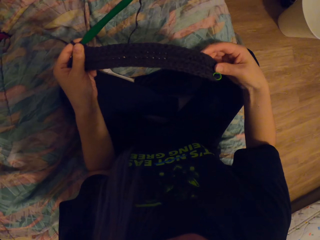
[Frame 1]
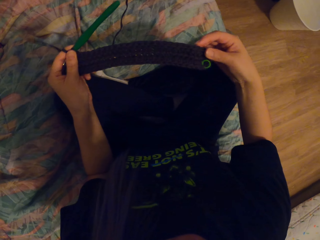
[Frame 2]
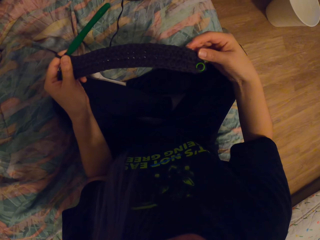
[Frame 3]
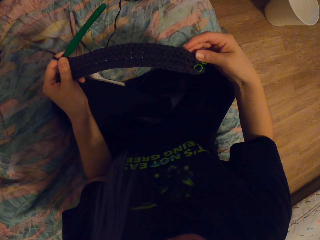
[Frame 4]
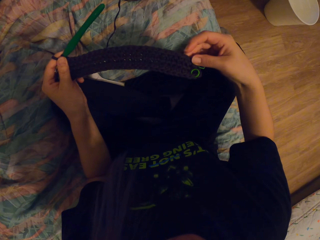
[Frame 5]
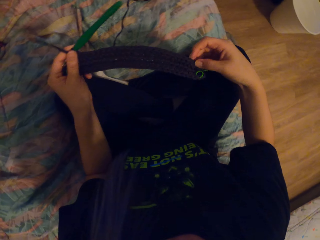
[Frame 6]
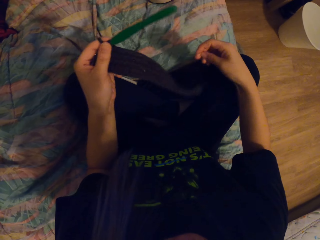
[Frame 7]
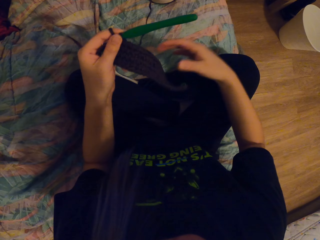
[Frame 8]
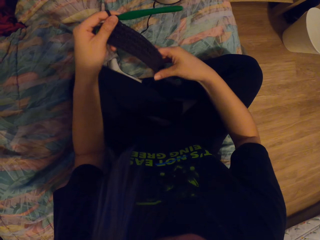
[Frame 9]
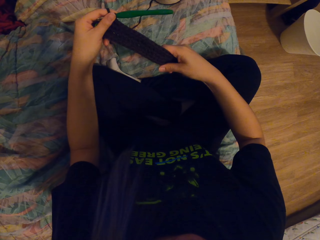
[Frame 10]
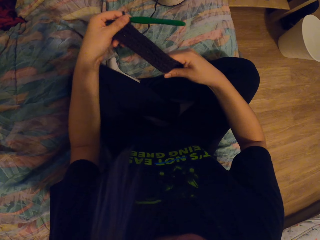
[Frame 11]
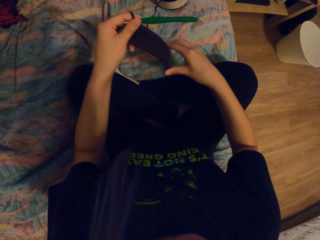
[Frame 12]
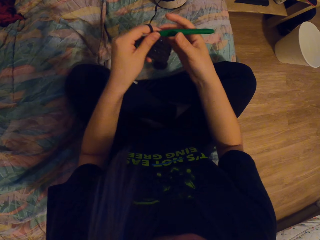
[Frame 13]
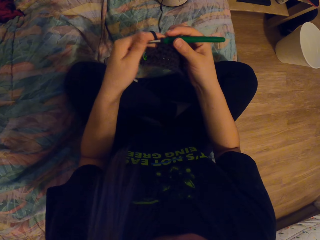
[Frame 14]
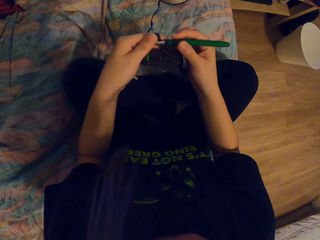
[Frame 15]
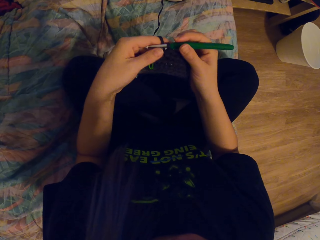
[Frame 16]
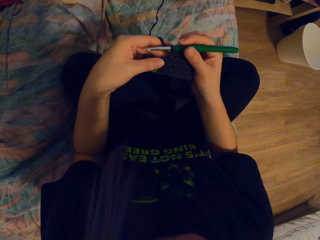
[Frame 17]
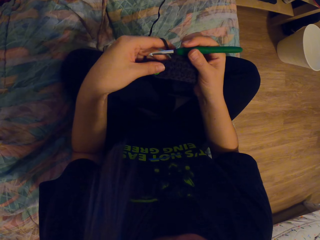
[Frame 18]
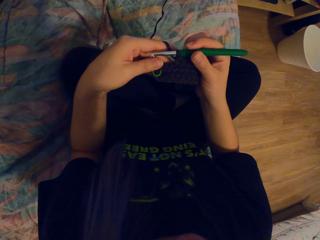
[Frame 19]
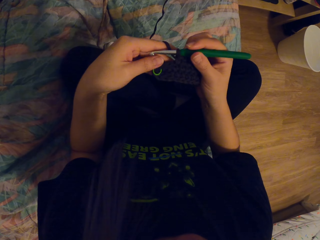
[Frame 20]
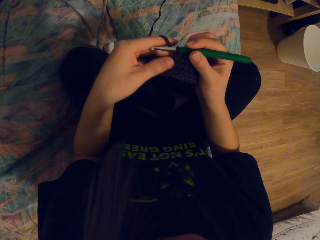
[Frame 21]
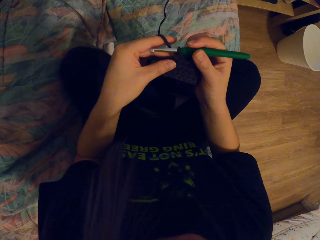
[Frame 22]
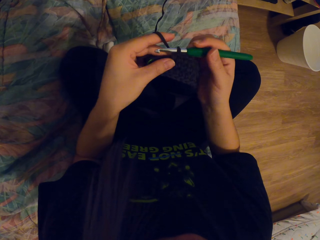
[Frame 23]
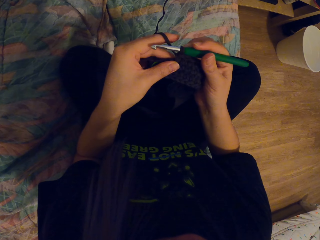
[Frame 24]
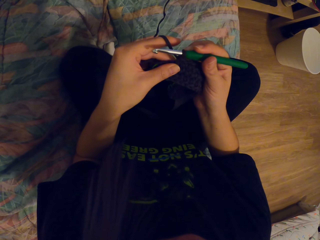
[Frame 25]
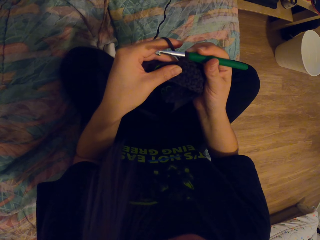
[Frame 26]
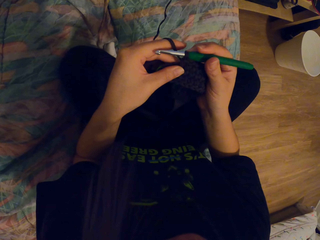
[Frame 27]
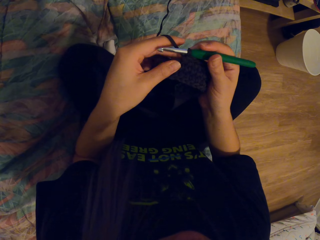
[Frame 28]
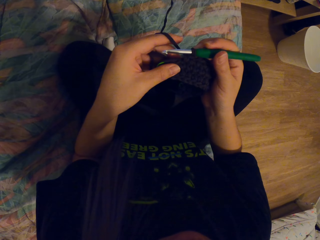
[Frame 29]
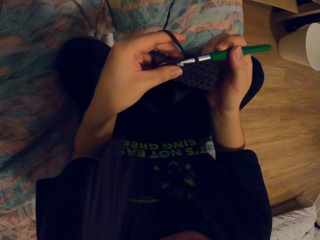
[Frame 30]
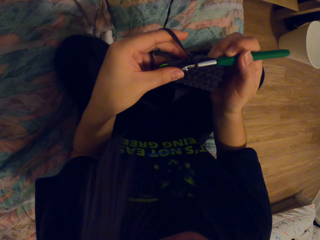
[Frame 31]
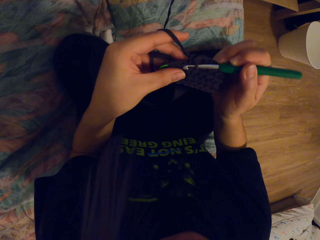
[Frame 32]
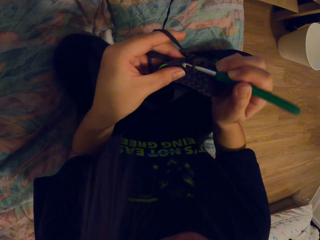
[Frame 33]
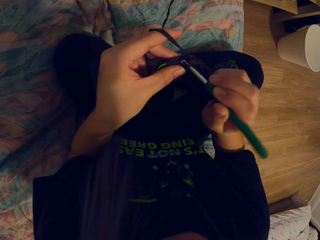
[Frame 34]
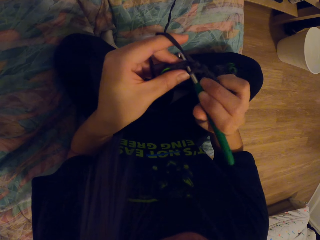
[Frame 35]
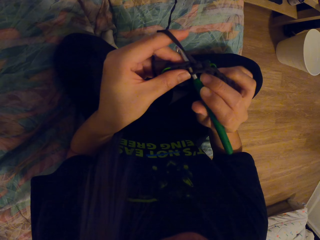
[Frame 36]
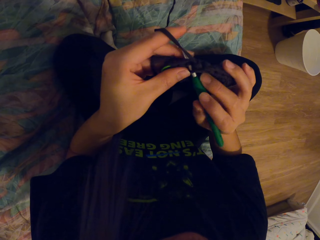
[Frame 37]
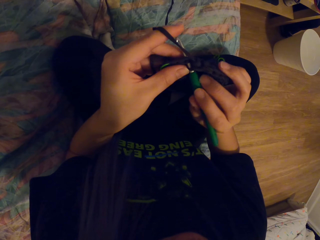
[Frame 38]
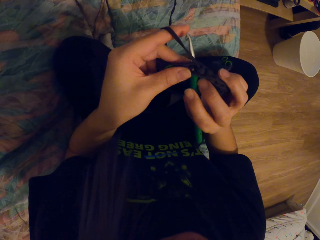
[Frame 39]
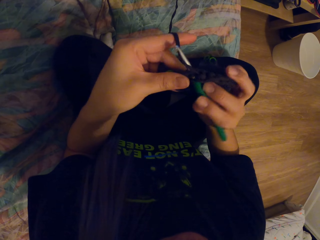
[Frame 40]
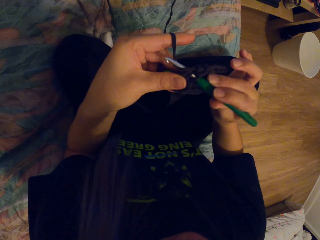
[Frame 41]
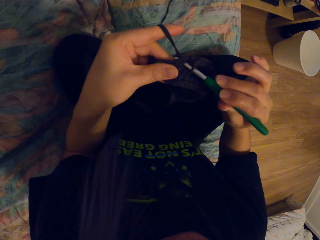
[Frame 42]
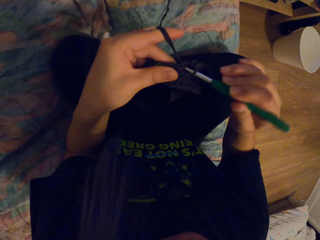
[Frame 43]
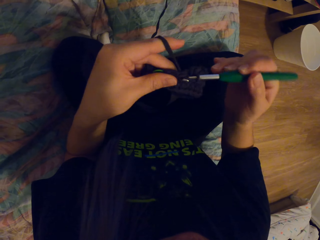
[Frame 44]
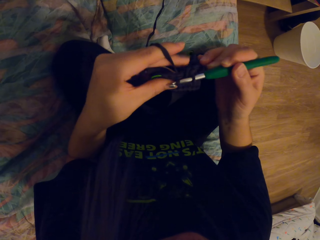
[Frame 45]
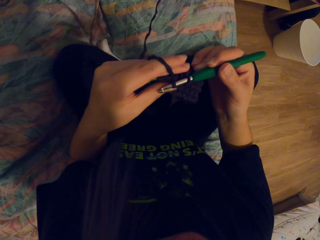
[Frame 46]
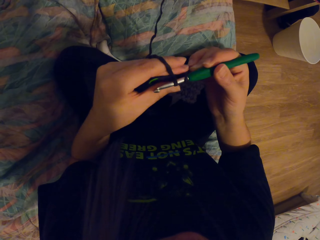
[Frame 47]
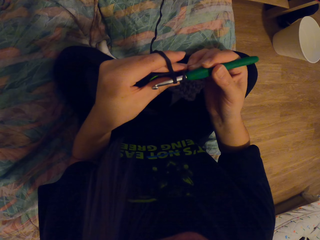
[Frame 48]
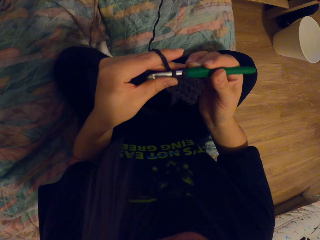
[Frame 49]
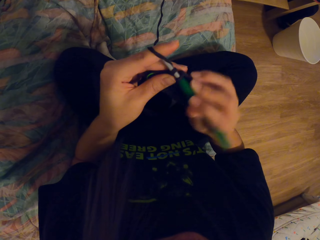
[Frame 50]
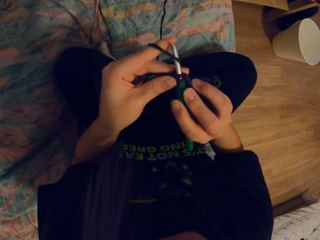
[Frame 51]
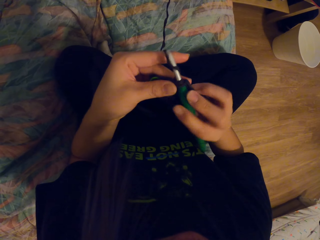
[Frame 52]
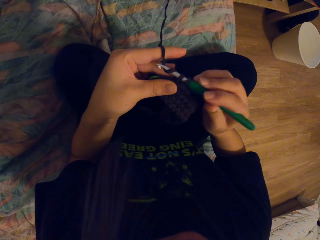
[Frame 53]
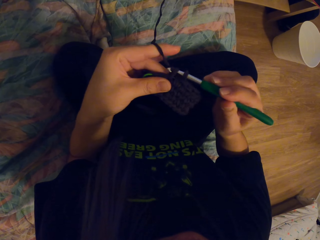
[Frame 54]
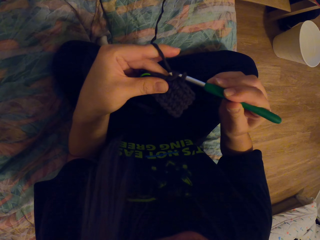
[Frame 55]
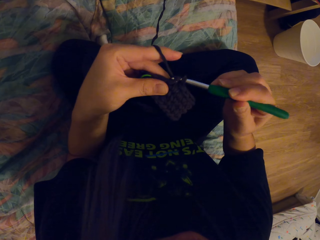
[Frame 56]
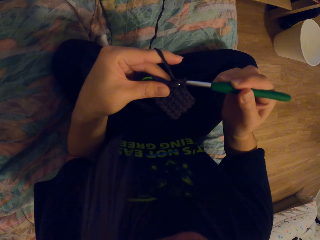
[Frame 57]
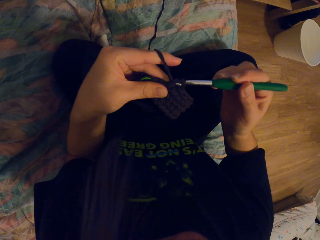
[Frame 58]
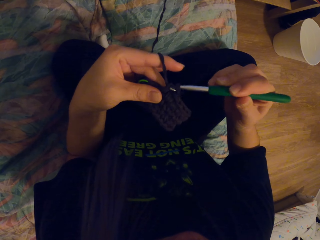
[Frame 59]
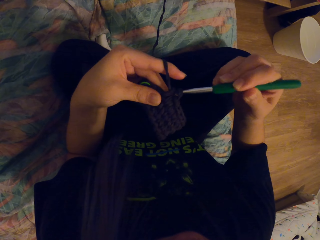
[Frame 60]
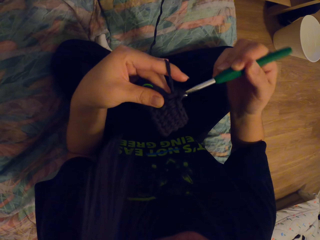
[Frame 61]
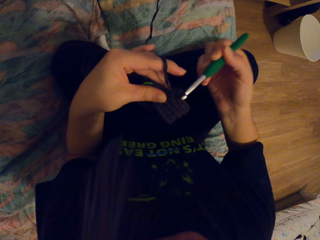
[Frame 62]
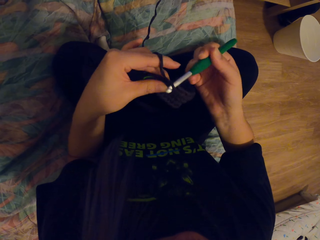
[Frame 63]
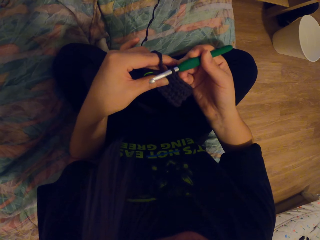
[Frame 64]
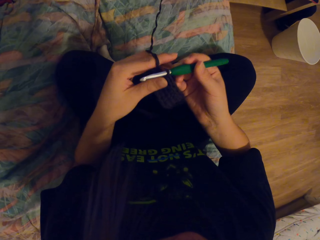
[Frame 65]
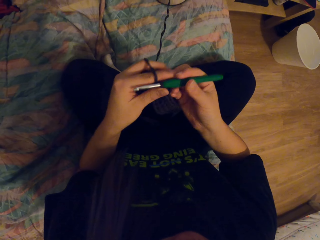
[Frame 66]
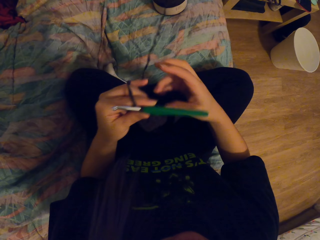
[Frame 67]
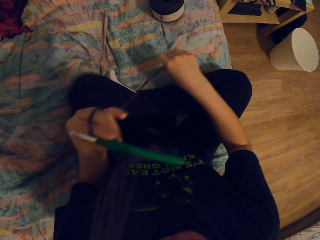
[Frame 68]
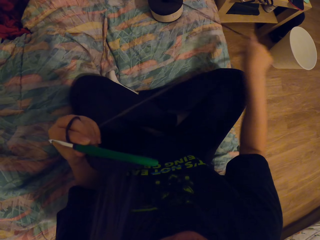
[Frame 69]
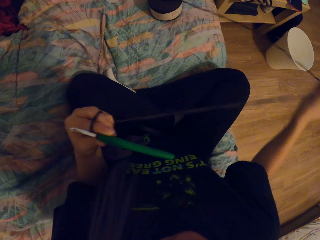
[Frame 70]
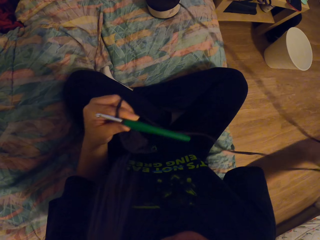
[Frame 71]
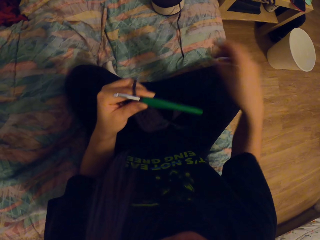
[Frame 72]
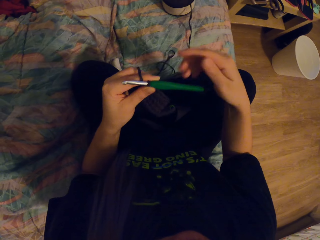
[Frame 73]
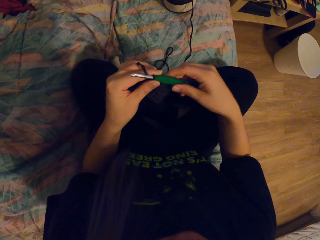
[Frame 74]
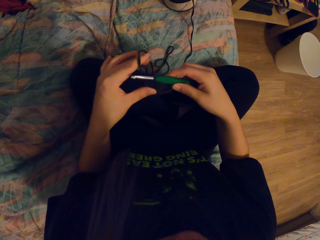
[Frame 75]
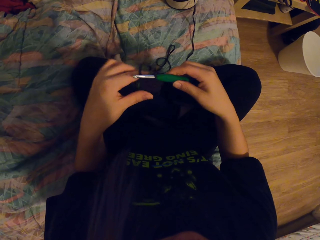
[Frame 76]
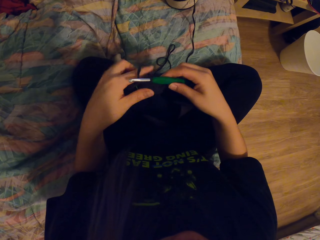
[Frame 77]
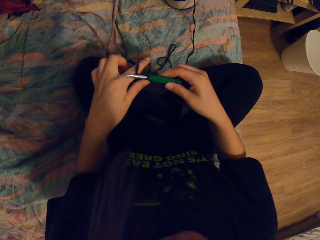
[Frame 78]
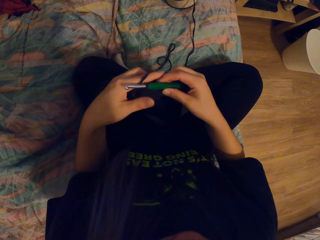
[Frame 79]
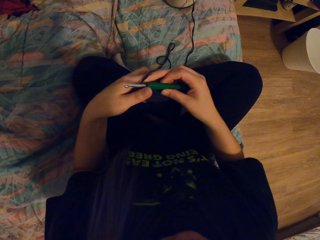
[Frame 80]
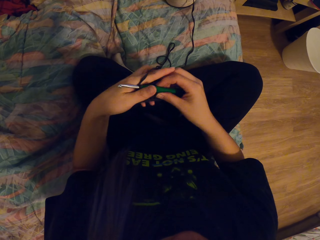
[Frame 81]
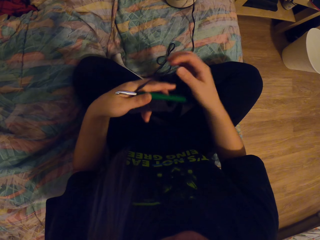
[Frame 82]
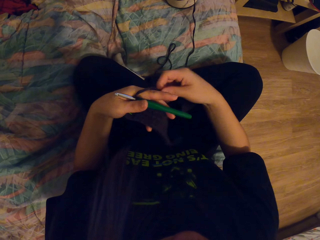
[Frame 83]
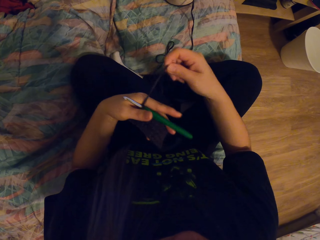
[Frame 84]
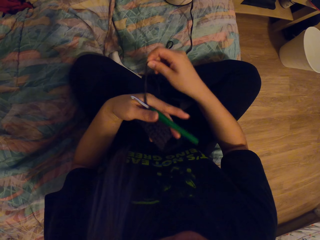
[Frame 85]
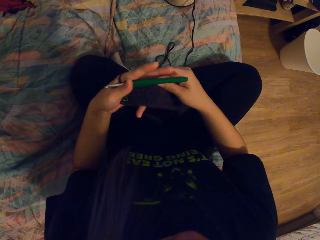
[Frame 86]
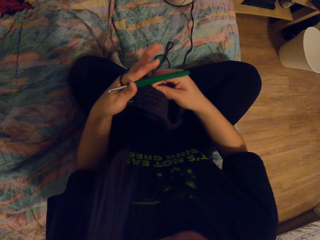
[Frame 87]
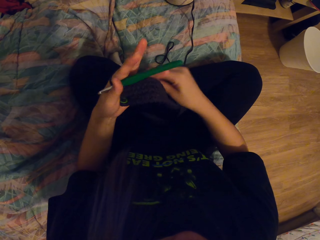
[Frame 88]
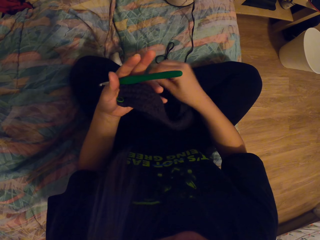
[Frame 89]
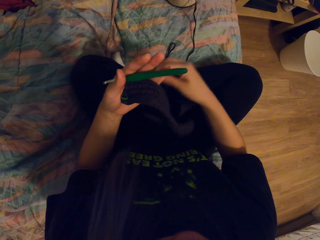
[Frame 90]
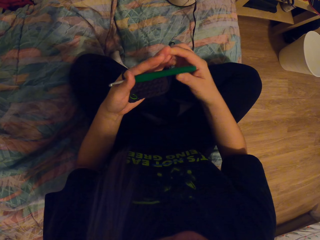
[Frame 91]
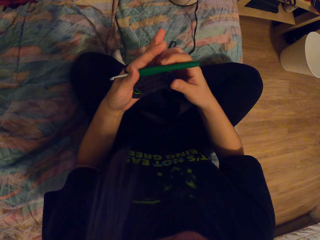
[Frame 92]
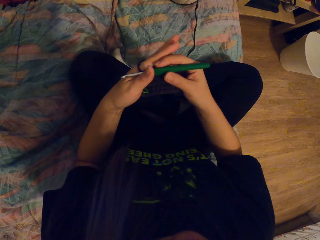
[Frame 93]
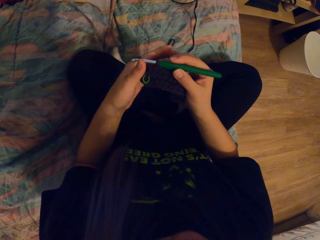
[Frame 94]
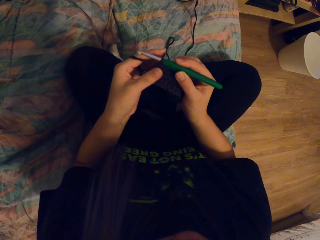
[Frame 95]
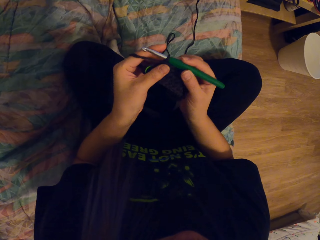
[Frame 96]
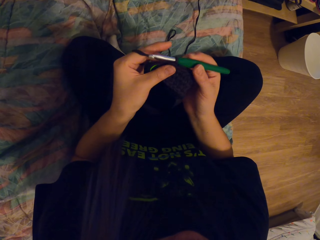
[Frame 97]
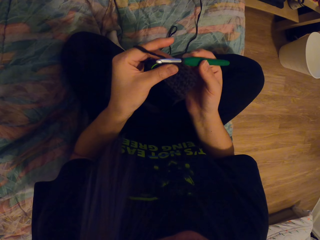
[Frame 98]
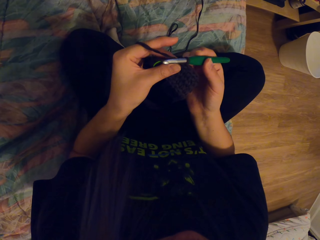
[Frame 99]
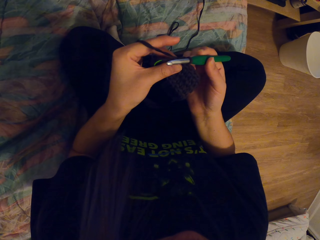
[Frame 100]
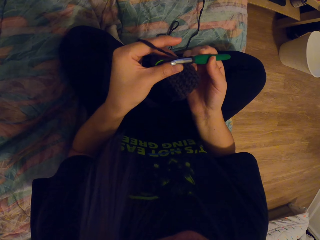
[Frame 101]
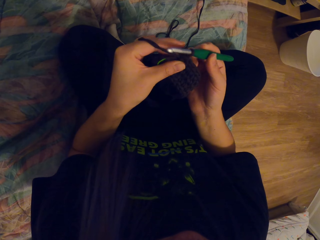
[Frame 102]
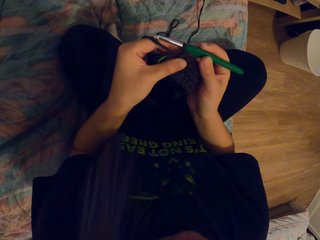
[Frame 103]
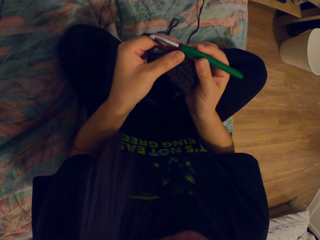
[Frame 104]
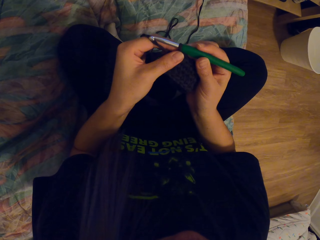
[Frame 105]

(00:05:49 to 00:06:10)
The camera wearer holds the crochet. They knit the thread using the crochet. They pull the thread. They hold the crochet. They roll the thread on the hand.
